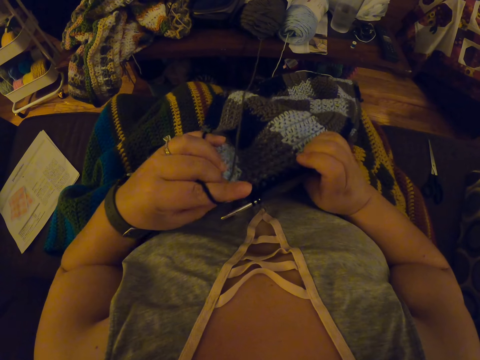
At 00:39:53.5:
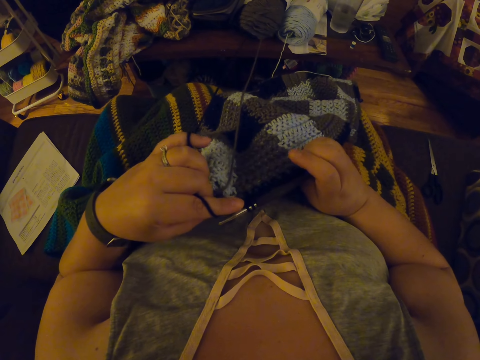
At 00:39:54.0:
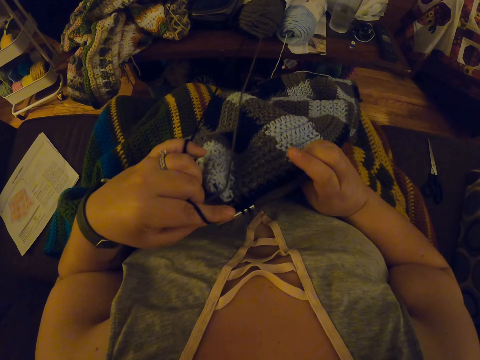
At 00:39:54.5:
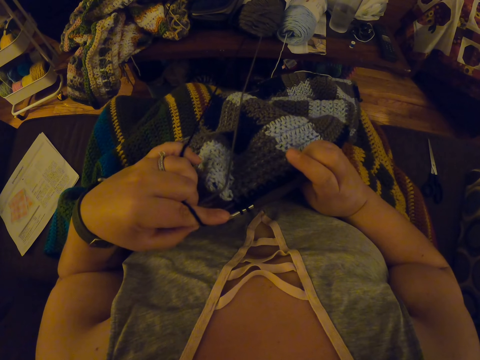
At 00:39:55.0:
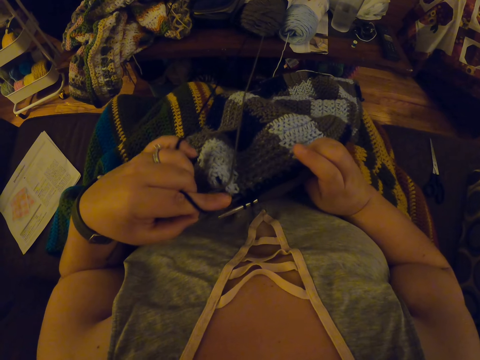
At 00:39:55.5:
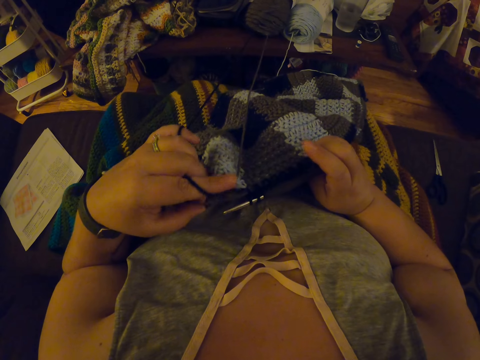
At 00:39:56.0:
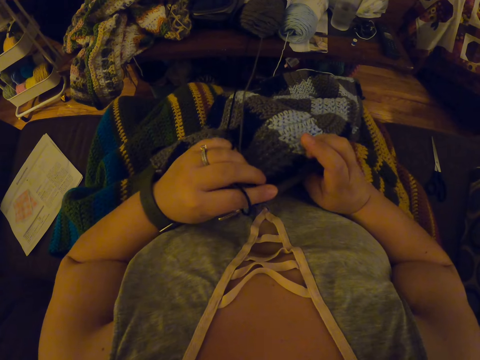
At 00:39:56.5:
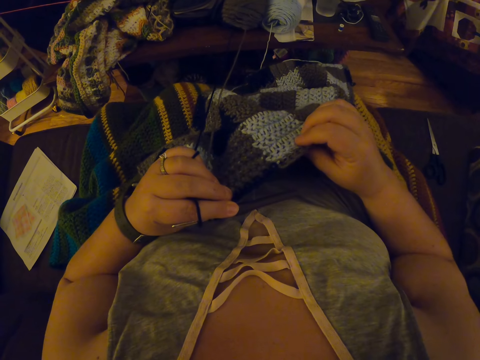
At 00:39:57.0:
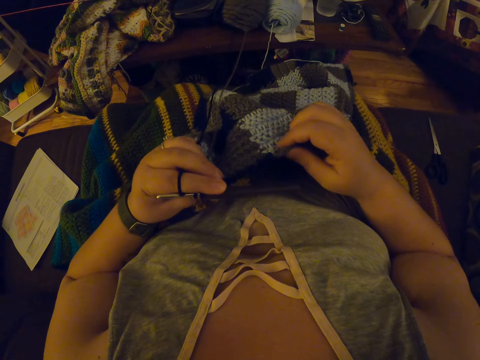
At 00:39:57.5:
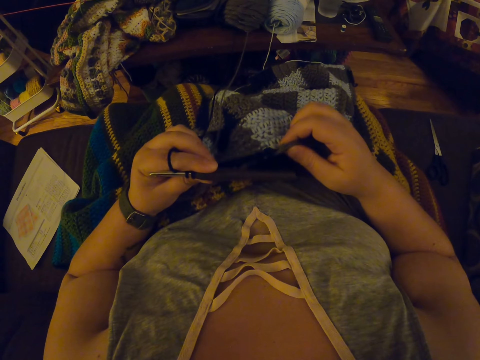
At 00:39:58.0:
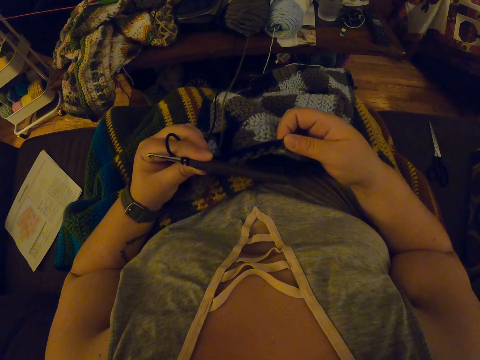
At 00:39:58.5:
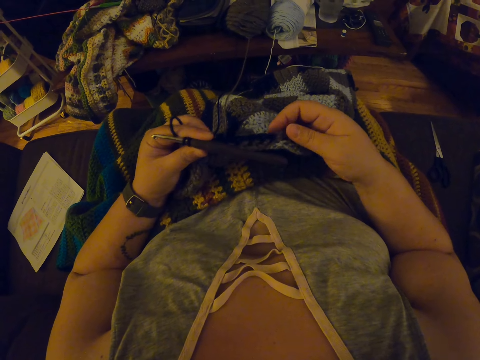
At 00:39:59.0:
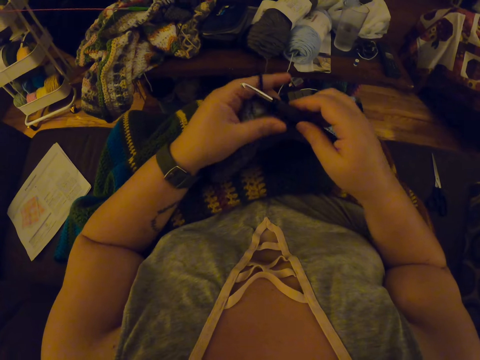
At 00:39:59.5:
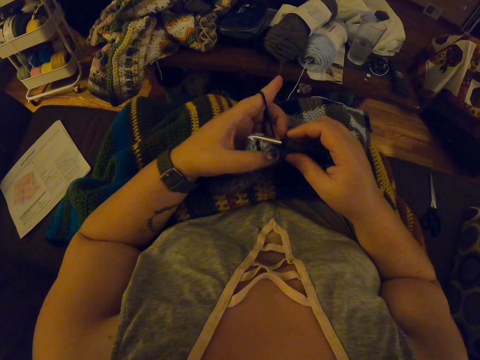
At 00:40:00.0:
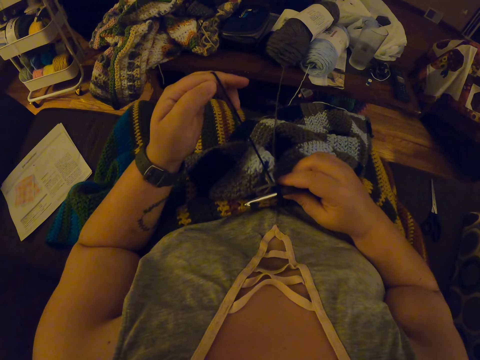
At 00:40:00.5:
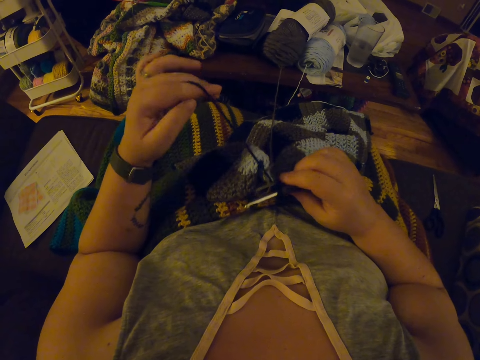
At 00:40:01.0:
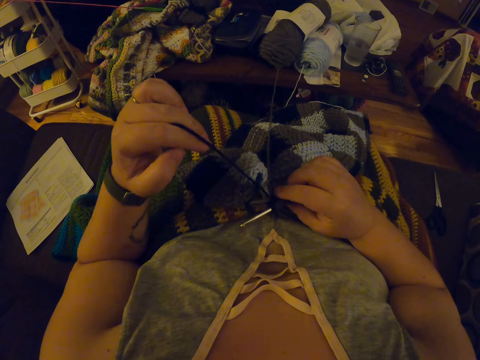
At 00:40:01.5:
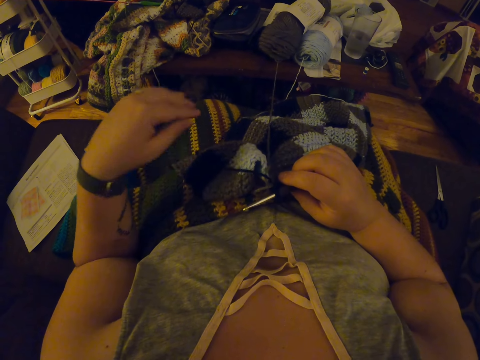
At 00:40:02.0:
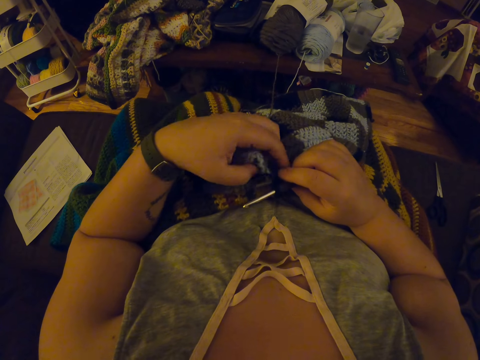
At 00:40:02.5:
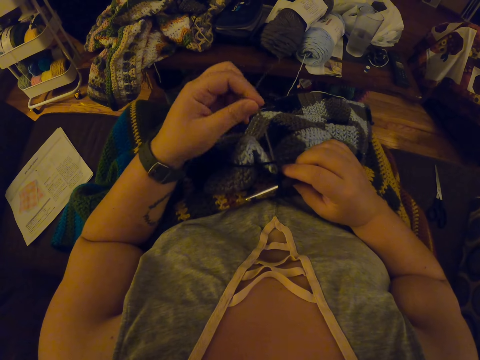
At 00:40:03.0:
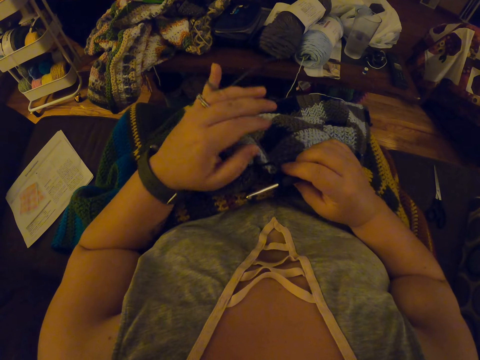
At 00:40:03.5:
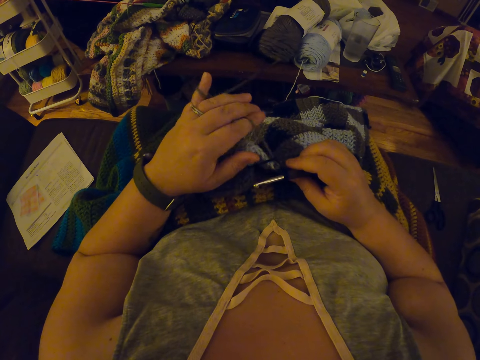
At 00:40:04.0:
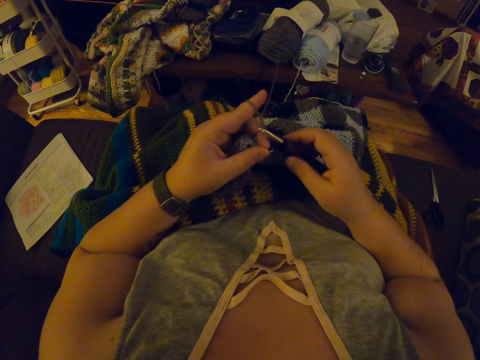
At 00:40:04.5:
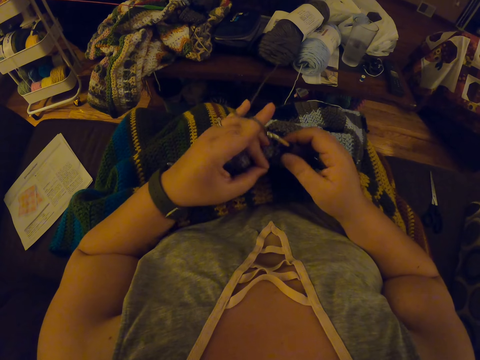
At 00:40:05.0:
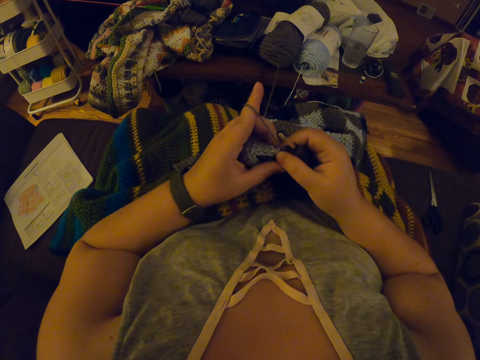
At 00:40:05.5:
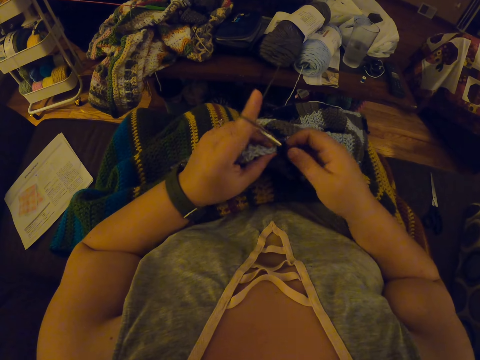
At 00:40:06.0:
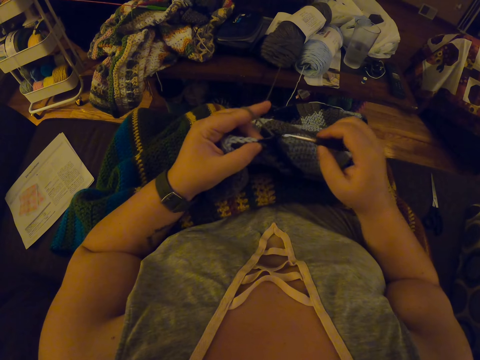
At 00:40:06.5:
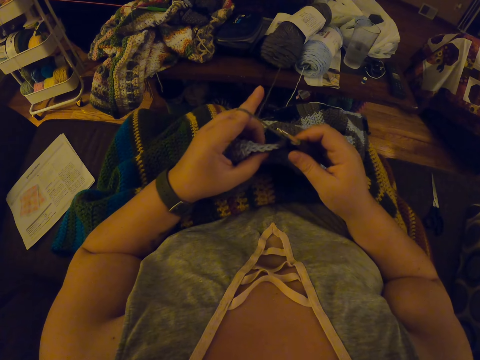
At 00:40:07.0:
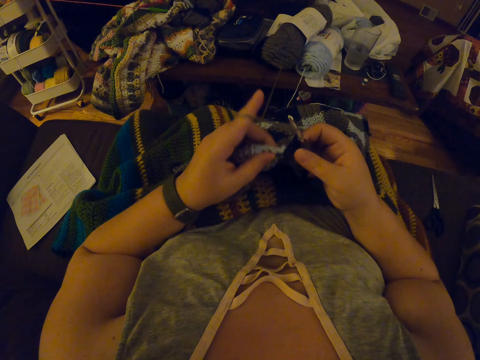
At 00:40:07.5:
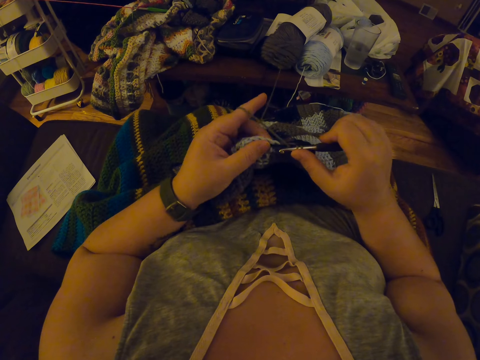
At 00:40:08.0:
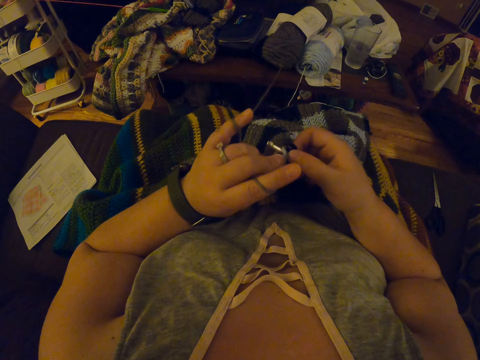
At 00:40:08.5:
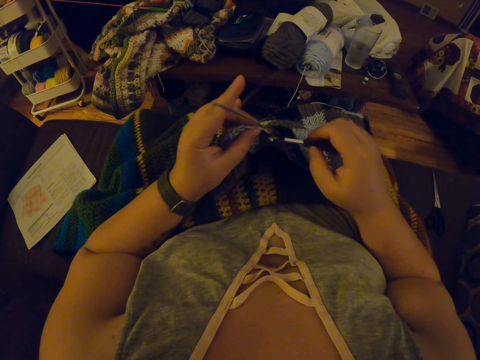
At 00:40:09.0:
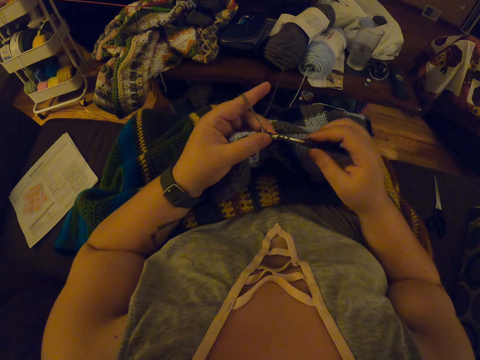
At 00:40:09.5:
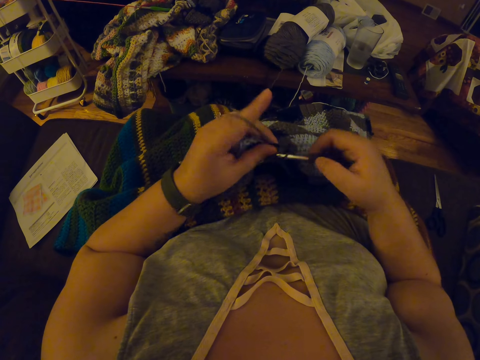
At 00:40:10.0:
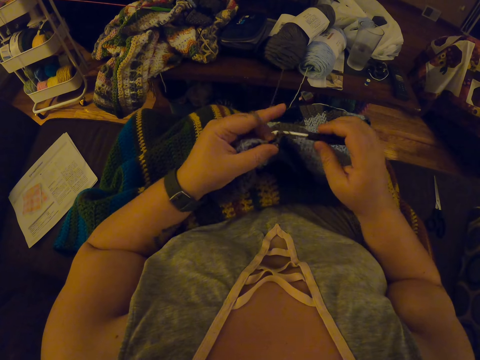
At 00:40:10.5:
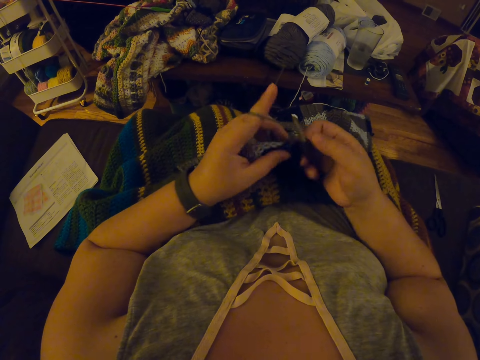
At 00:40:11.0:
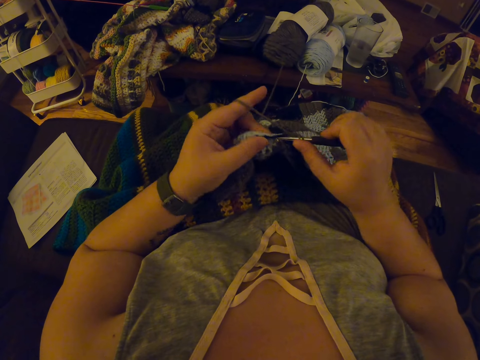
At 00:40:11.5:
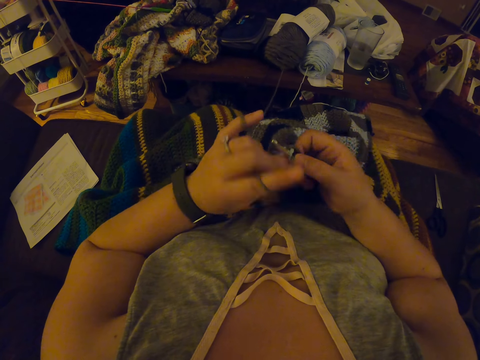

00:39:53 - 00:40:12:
The camera wearer winds the thread on her finger. She continues crocheting with the yarn. She interlocks the thread with the crochet hook.

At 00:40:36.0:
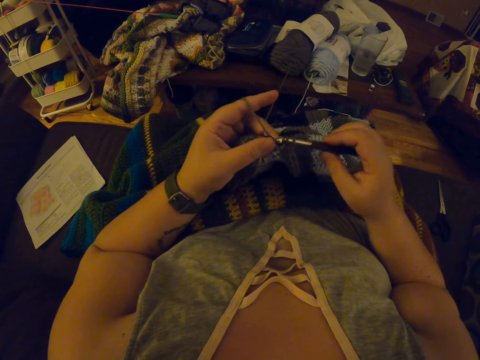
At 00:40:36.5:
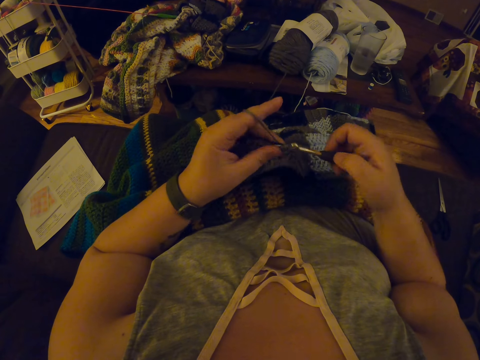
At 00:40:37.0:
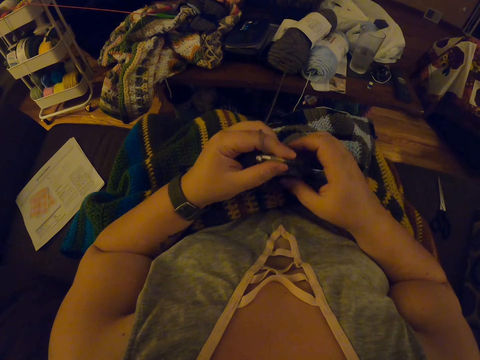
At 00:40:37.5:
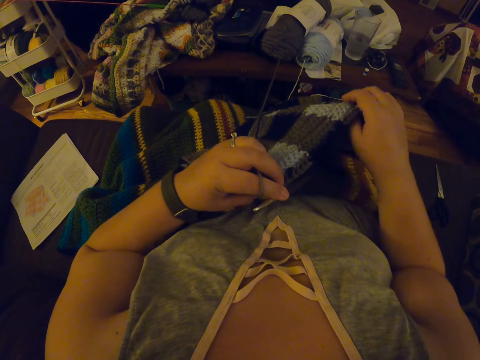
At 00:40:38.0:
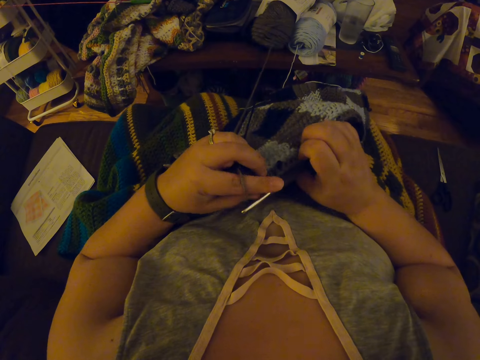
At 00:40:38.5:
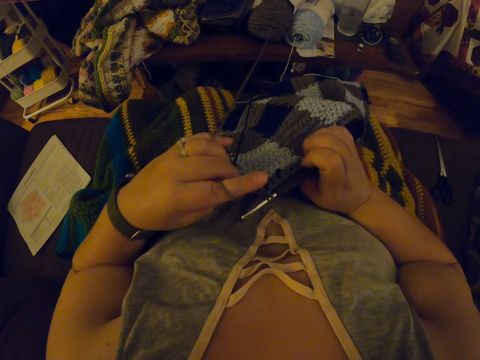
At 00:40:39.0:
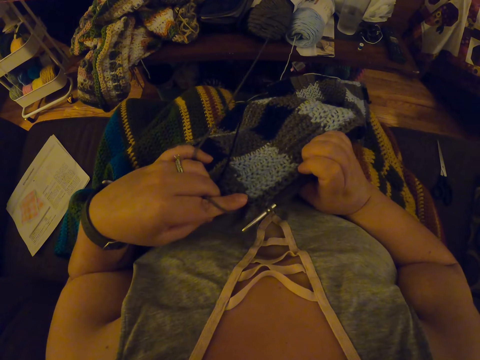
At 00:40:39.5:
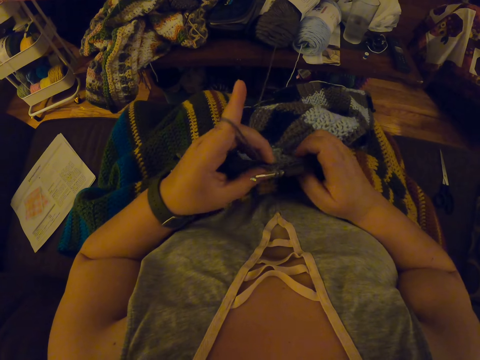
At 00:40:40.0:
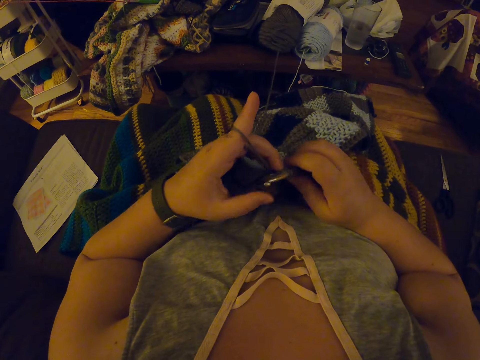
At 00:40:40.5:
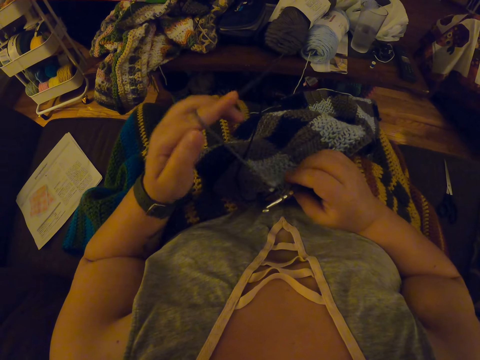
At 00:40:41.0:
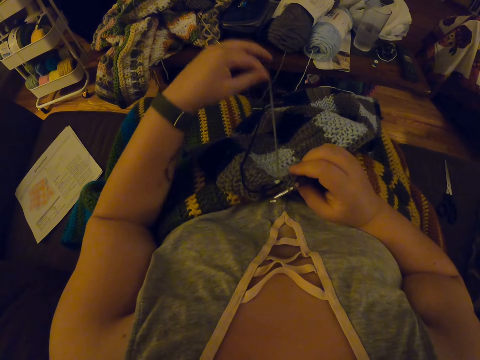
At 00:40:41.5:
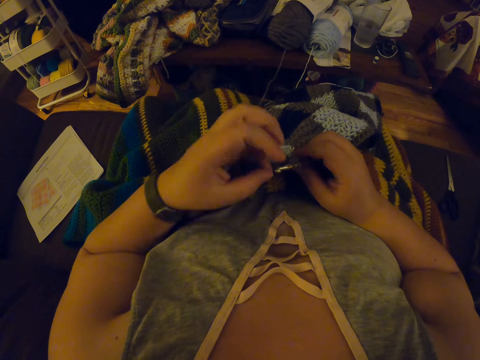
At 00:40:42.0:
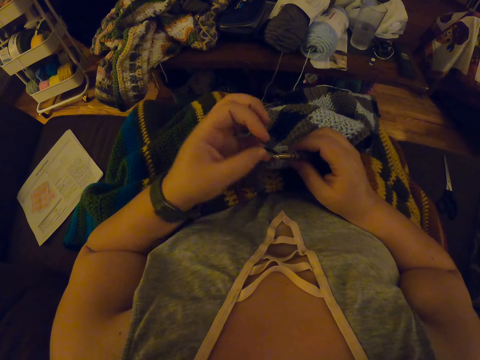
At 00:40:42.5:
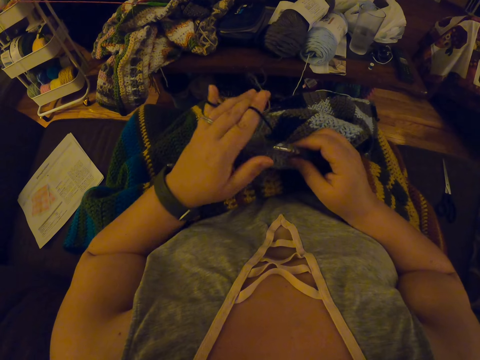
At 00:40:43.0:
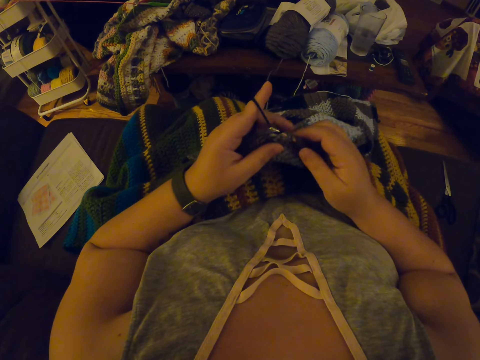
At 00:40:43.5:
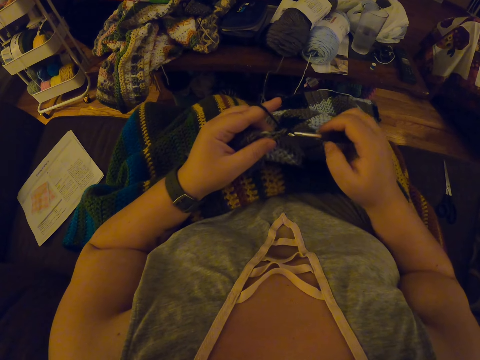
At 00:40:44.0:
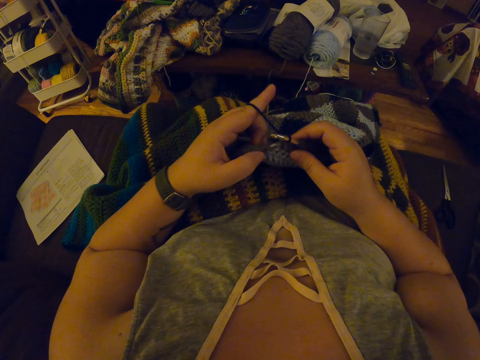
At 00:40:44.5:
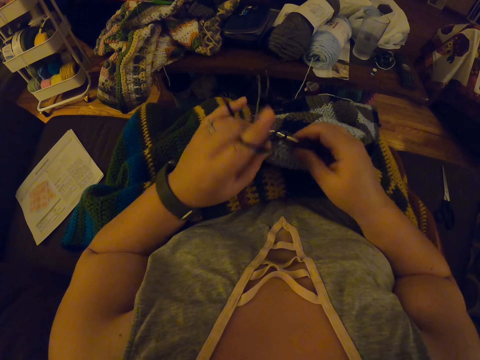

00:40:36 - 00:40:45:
The camera wearer adjusts the crochet. She checks on the garment. She winds the thread on her finger. She continues crocheting with the yarn.
